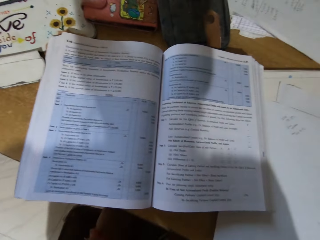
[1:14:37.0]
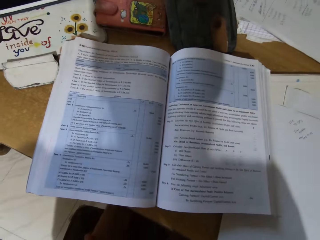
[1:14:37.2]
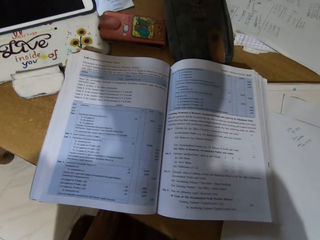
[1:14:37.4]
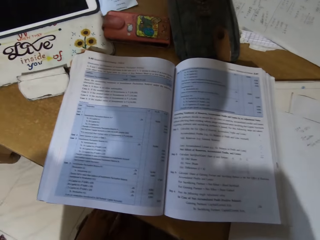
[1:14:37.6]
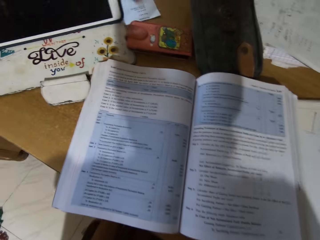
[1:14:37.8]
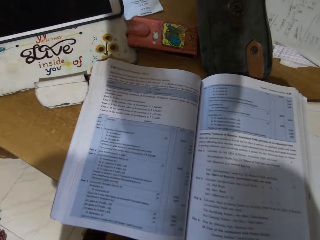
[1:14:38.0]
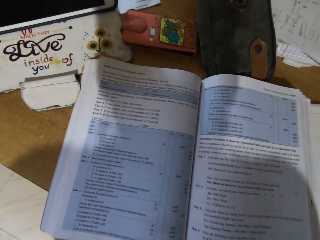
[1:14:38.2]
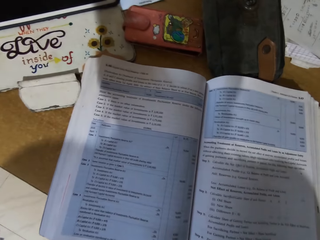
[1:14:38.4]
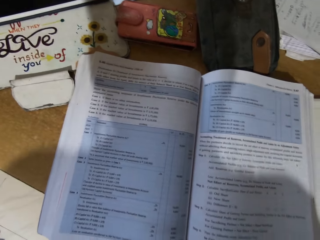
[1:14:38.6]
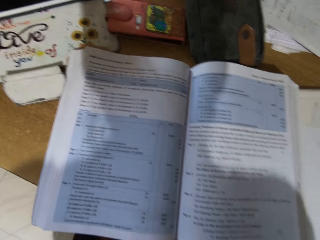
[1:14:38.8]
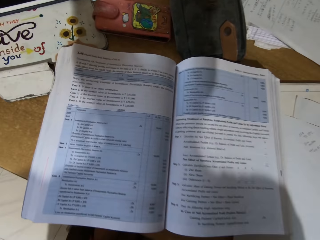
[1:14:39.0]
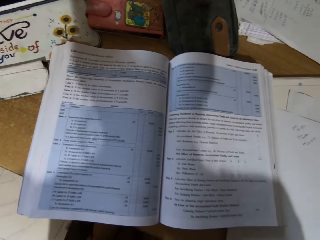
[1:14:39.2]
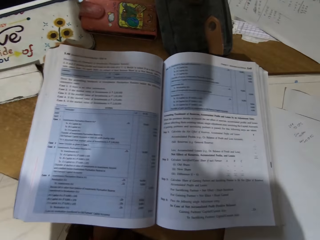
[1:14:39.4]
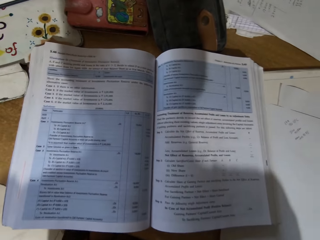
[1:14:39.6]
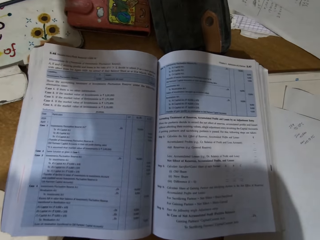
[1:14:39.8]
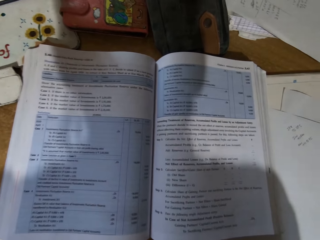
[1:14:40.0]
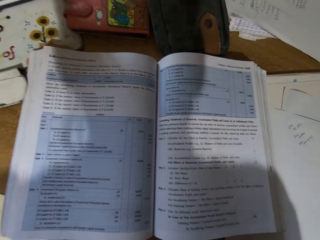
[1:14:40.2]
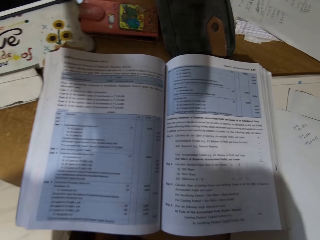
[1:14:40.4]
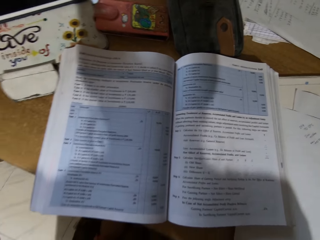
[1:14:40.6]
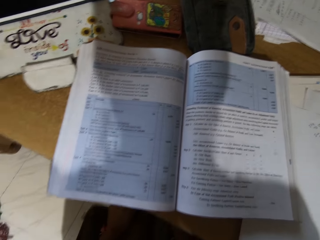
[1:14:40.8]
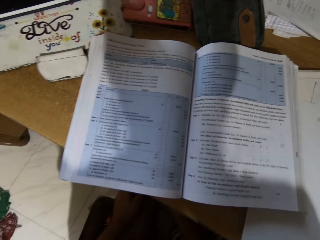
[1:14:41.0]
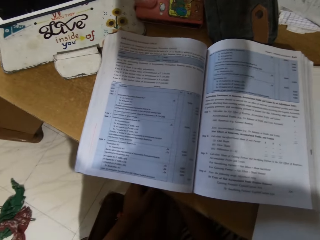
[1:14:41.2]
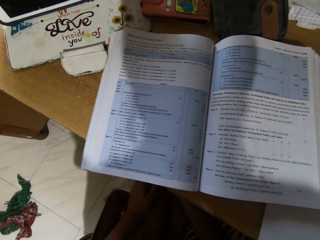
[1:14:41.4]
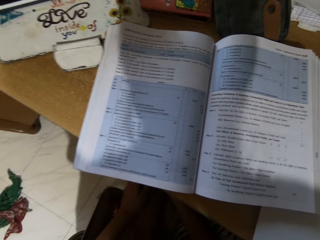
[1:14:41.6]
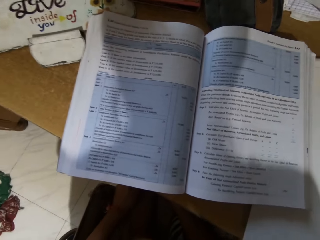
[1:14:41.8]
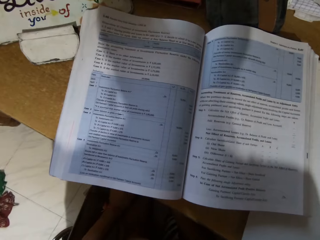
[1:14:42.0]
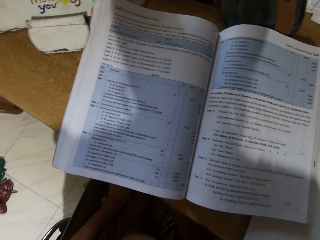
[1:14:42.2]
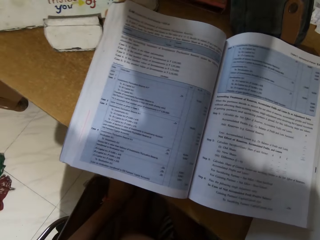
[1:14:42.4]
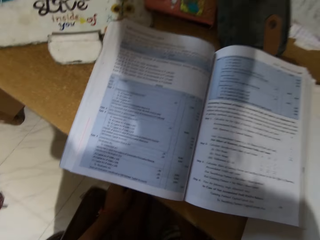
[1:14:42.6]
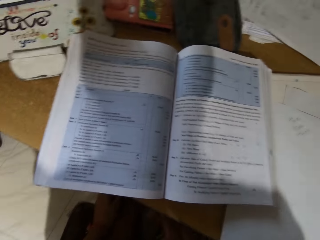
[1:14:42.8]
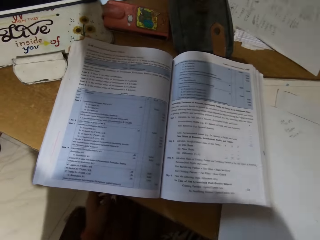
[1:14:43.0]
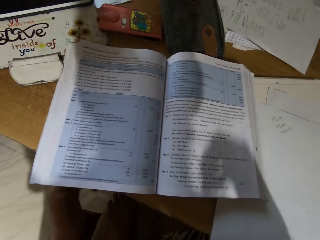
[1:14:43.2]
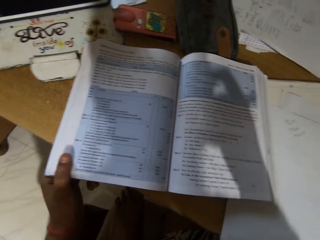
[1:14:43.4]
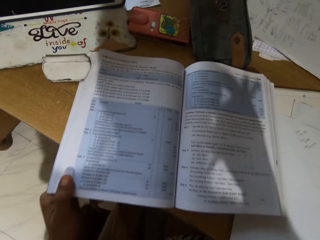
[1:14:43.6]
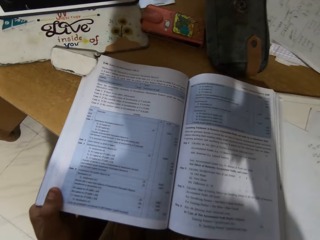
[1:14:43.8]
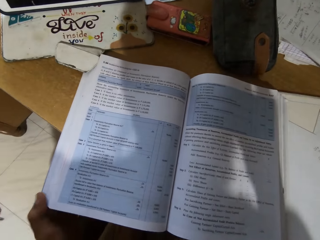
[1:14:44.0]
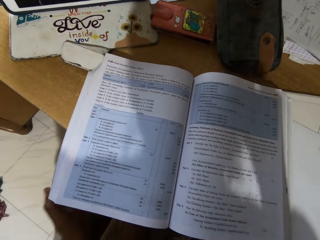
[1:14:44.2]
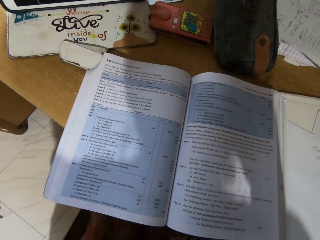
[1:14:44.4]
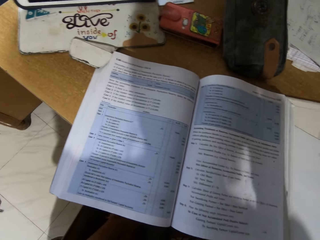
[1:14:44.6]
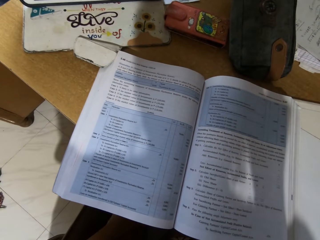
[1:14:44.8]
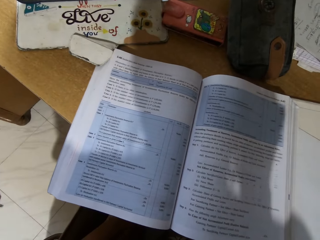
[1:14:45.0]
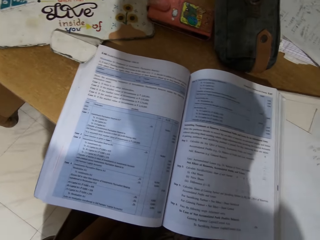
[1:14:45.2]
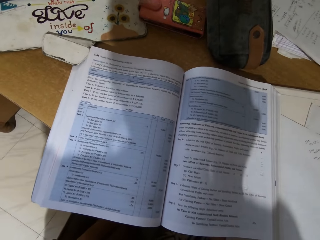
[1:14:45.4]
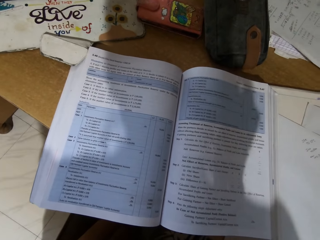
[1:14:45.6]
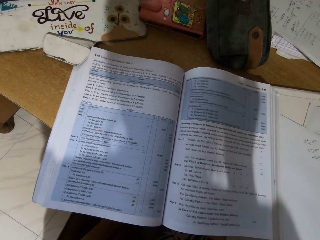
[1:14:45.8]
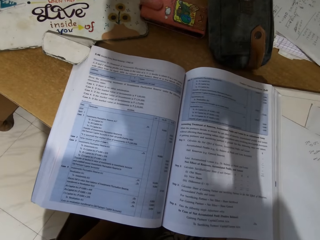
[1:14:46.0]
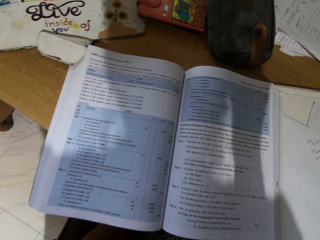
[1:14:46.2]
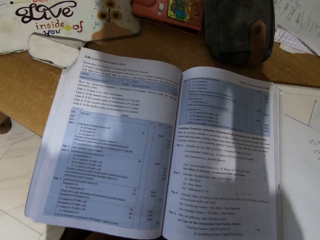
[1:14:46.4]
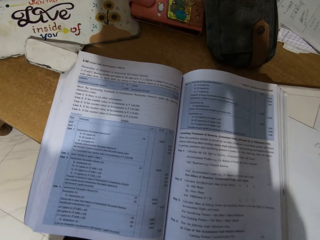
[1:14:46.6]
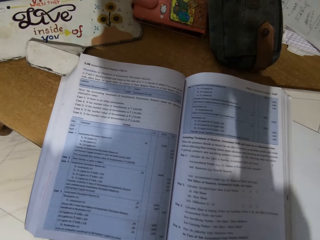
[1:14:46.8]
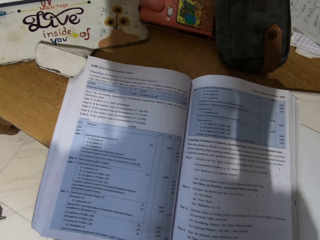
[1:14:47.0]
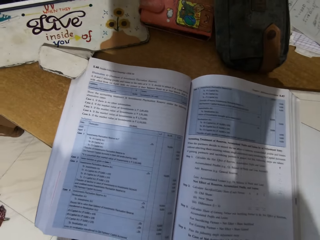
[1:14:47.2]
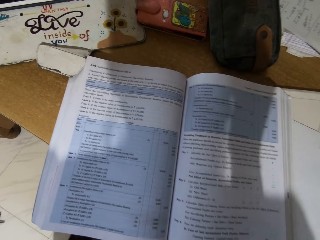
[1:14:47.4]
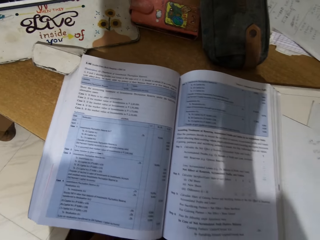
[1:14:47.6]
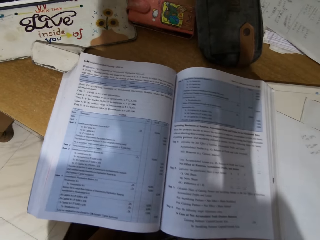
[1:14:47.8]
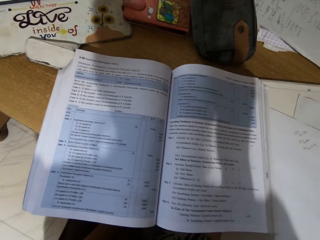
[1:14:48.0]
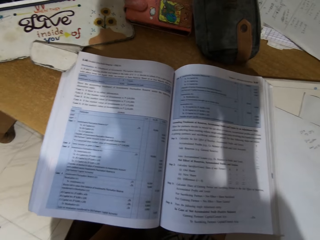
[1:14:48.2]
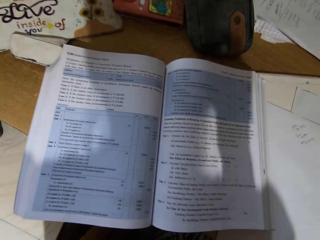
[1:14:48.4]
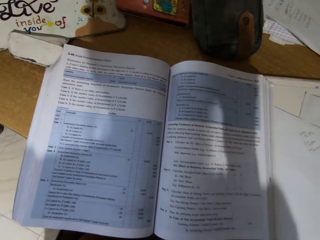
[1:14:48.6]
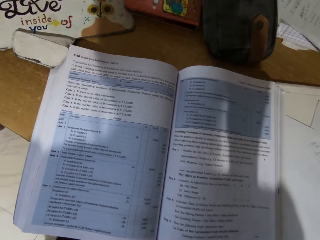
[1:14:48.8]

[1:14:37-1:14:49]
The camera wearer moves the book.

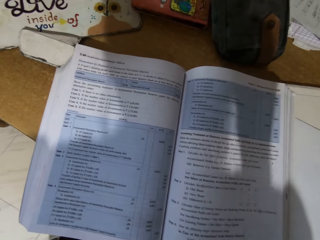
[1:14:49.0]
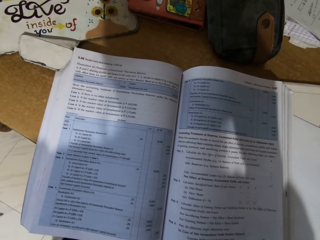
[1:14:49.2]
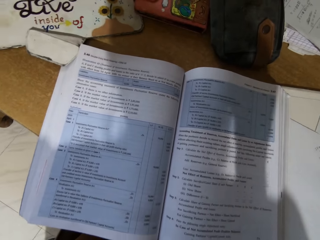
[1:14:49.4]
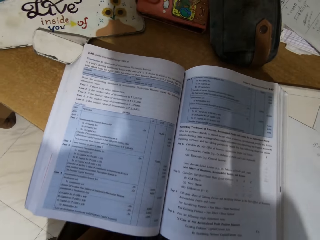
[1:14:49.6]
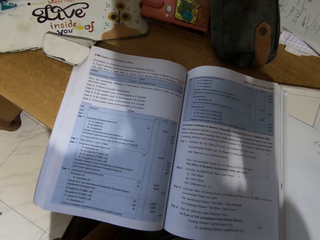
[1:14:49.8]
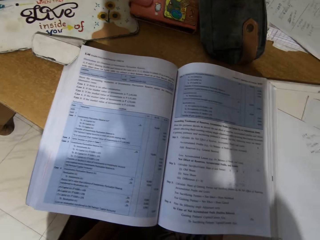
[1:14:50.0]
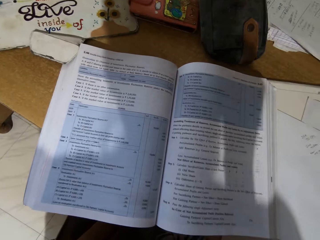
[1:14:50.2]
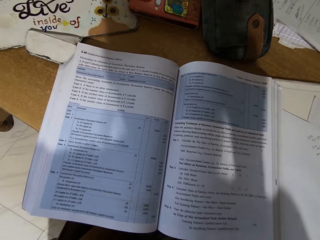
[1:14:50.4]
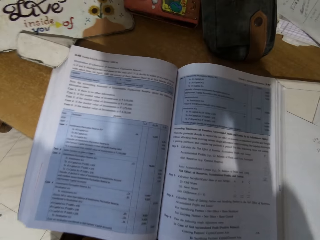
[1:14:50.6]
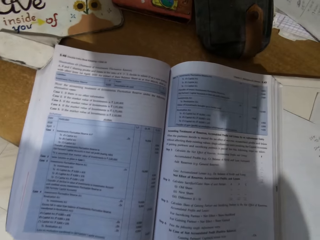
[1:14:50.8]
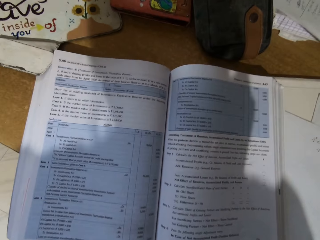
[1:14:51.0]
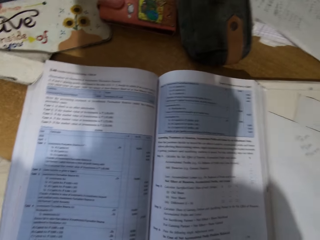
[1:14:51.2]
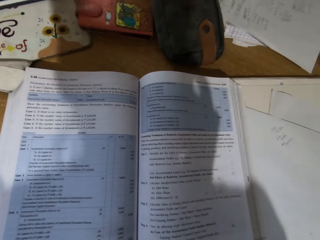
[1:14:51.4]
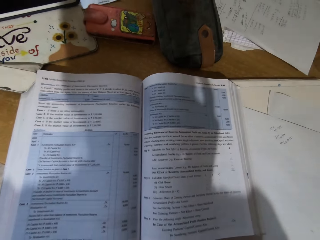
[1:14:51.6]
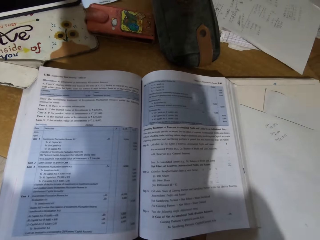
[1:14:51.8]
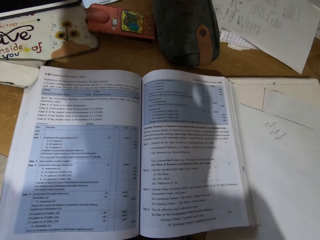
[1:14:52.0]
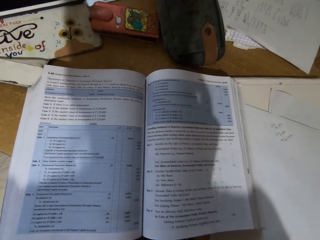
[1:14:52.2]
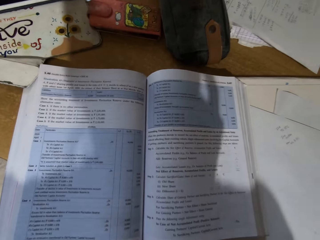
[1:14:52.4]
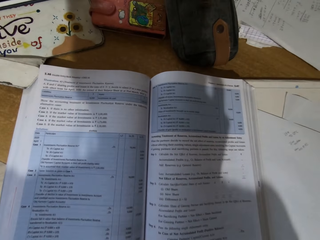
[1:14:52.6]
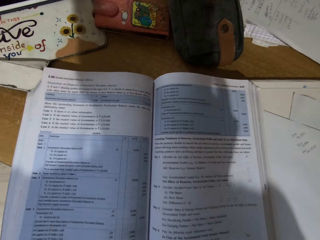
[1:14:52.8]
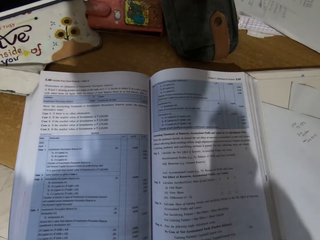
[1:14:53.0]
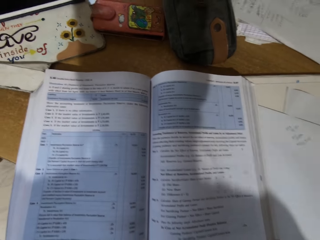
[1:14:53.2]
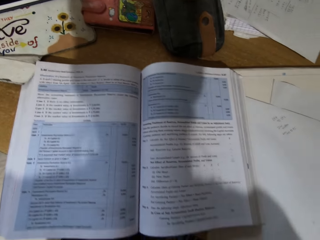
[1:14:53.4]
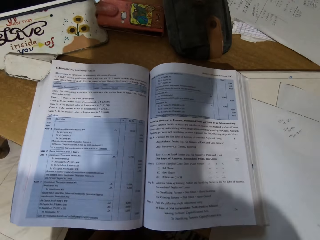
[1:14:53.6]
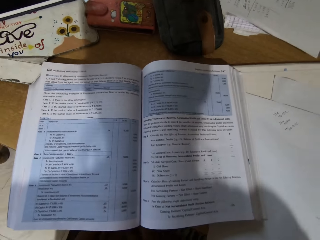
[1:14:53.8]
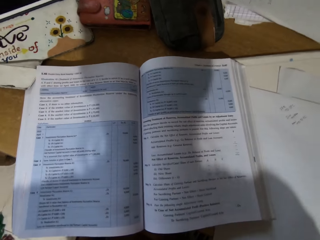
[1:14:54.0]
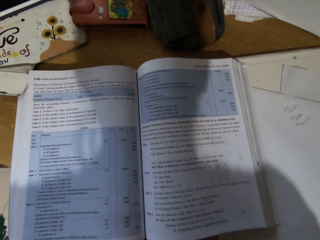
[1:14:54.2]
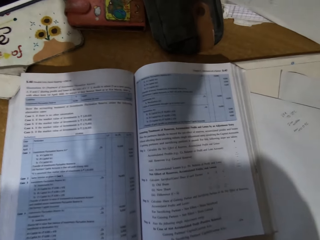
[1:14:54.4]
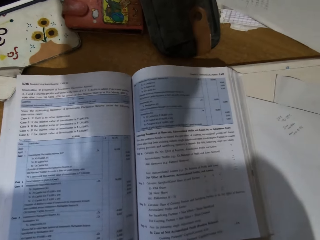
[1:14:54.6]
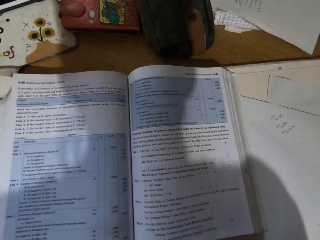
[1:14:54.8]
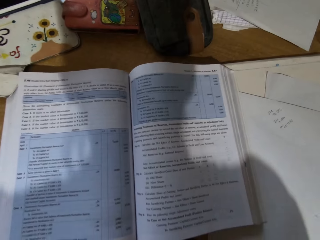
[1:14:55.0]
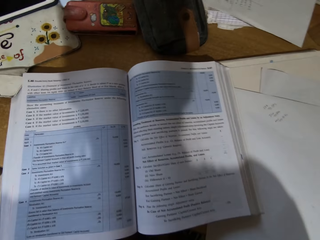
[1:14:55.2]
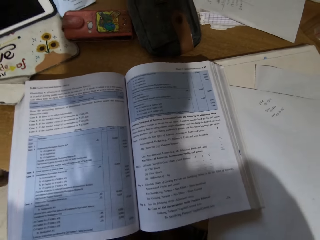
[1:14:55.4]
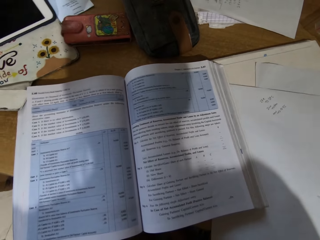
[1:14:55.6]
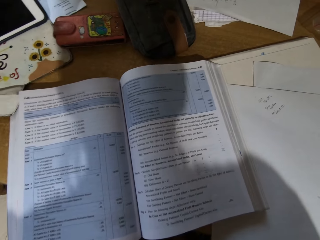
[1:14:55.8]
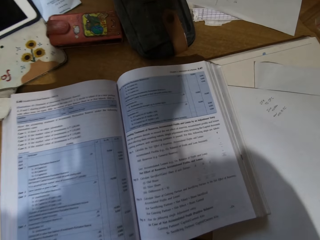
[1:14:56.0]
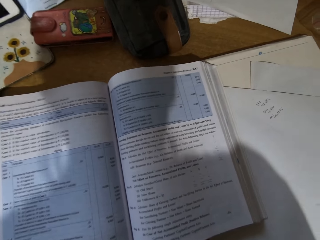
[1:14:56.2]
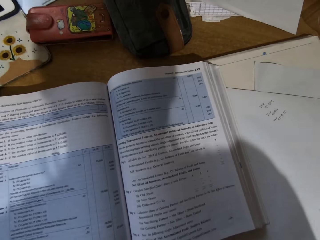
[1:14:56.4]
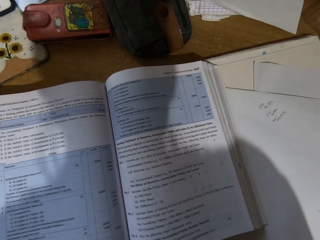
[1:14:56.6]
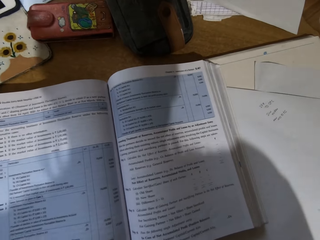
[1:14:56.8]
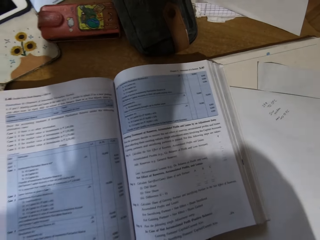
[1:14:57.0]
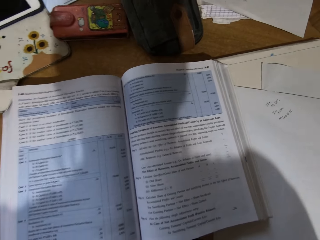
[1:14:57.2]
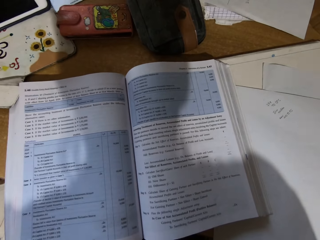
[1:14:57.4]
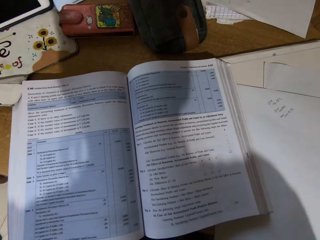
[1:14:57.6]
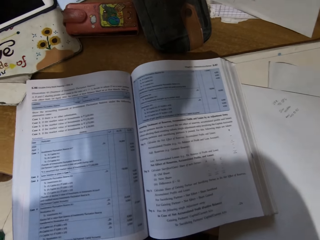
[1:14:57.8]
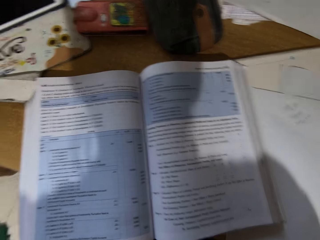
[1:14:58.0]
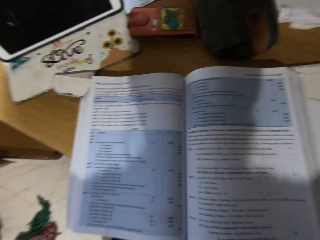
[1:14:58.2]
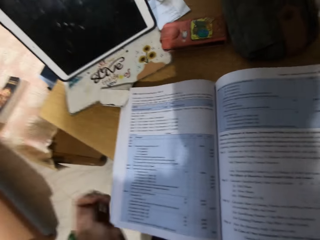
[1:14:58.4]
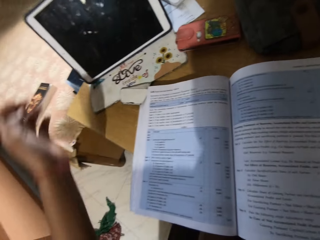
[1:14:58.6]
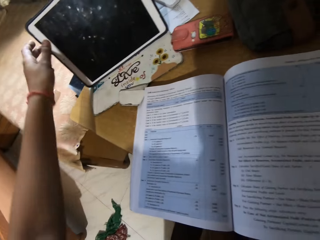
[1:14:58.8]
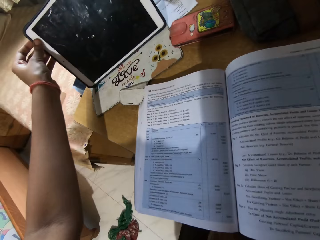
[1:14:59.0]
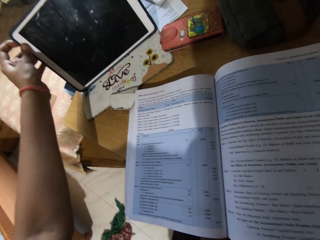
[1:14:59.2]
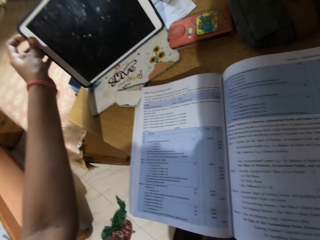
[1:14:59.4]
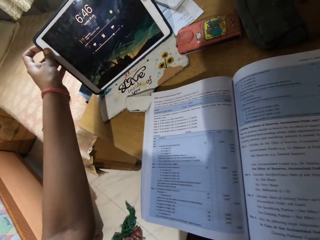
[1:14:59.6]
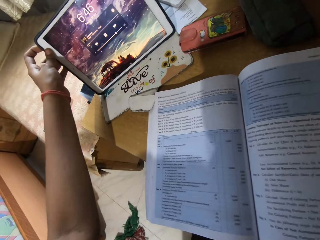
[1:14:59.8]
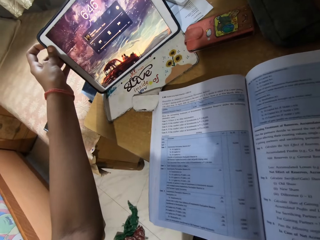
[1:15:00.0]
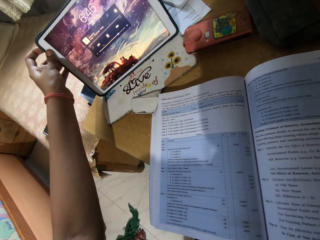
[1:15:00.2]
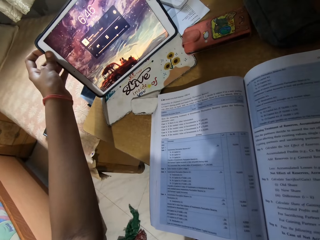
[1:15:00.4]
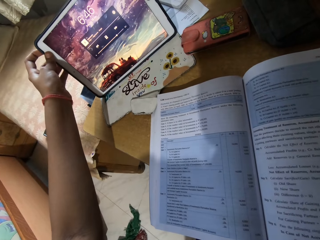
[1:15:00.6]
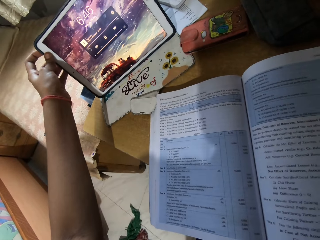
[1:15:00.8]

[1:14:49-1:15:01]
The camera wearer operates a tablet.
